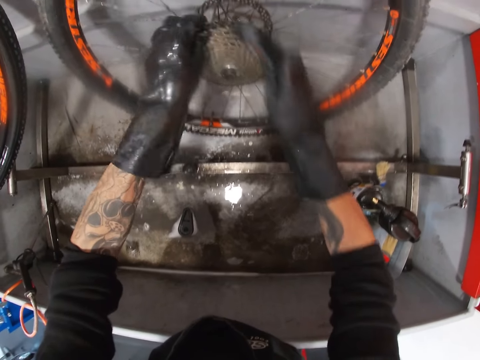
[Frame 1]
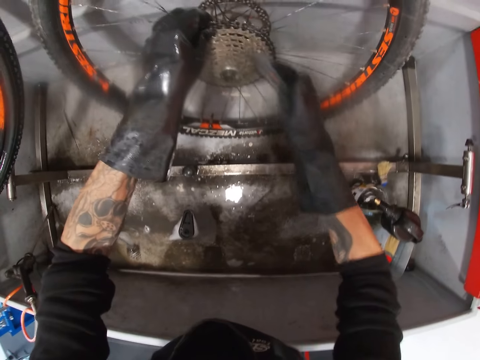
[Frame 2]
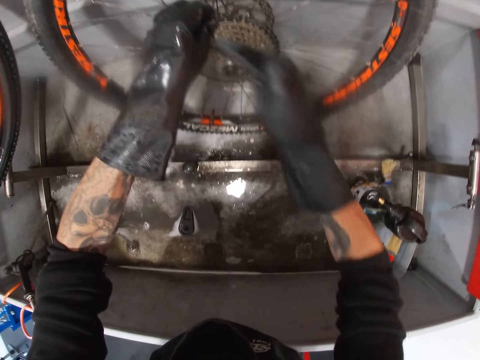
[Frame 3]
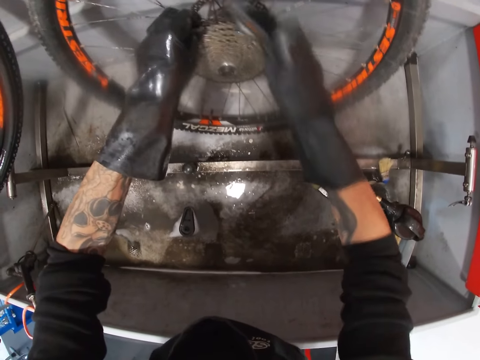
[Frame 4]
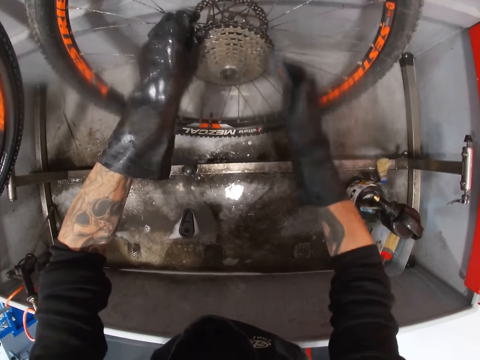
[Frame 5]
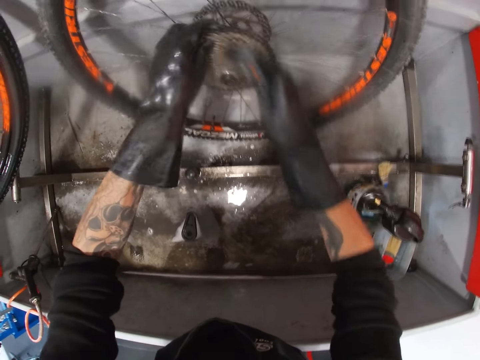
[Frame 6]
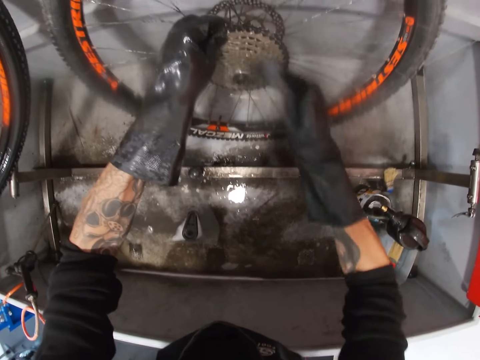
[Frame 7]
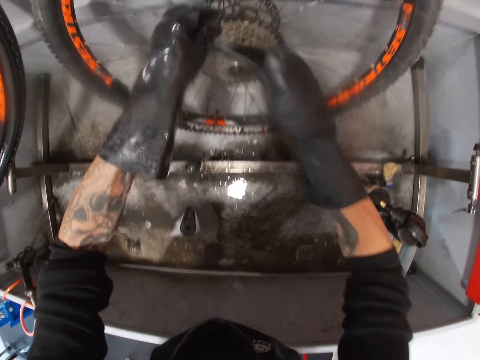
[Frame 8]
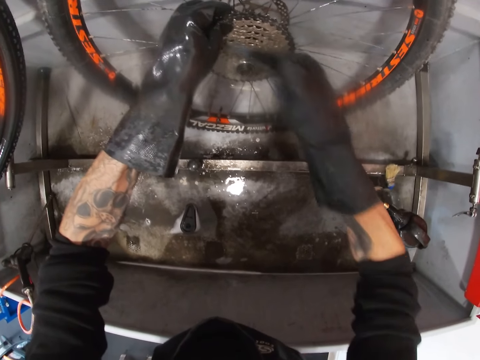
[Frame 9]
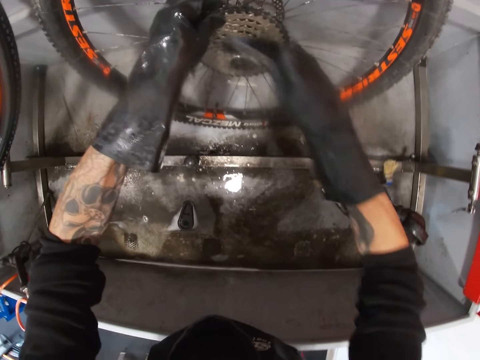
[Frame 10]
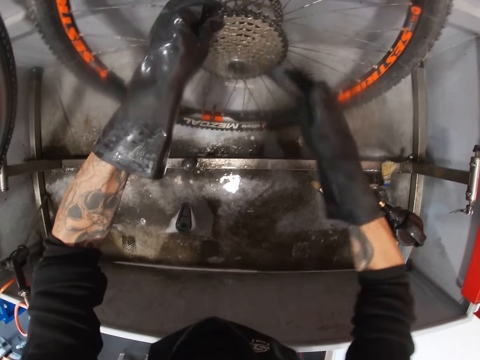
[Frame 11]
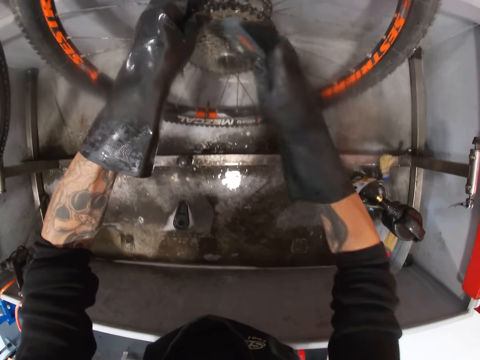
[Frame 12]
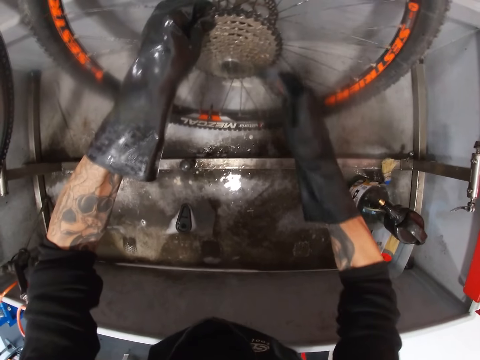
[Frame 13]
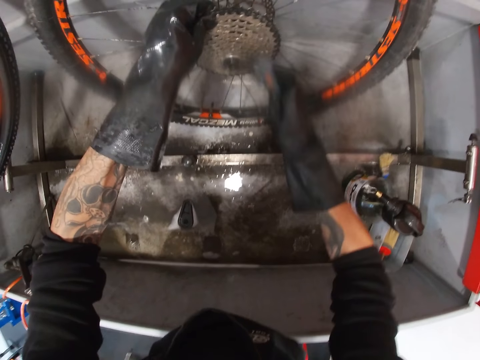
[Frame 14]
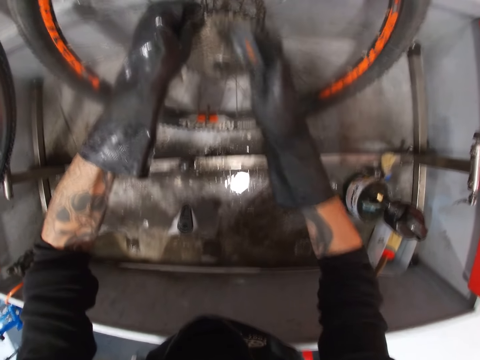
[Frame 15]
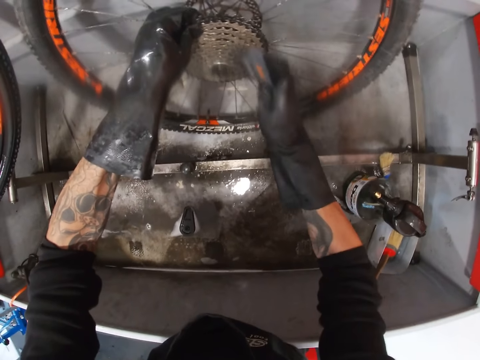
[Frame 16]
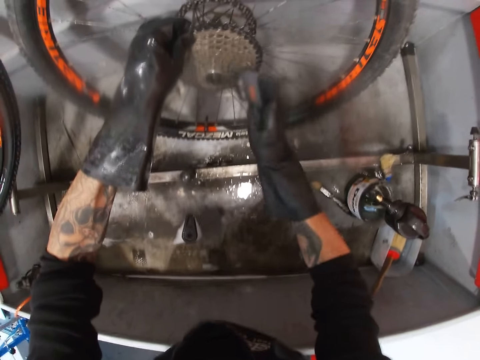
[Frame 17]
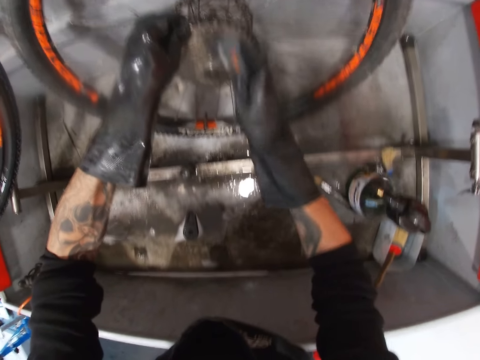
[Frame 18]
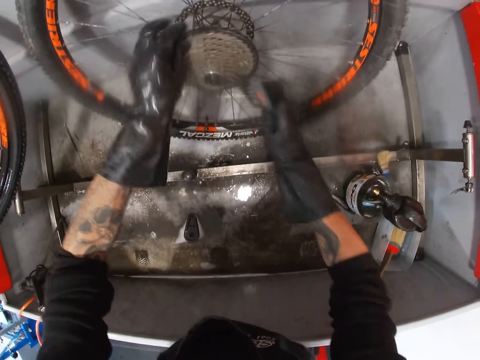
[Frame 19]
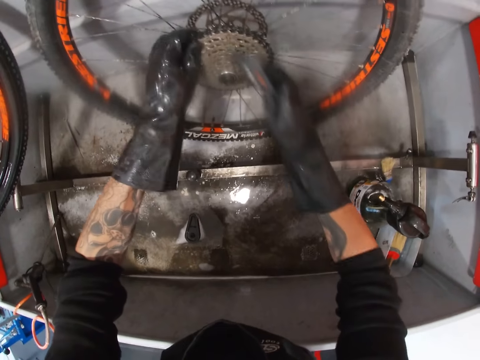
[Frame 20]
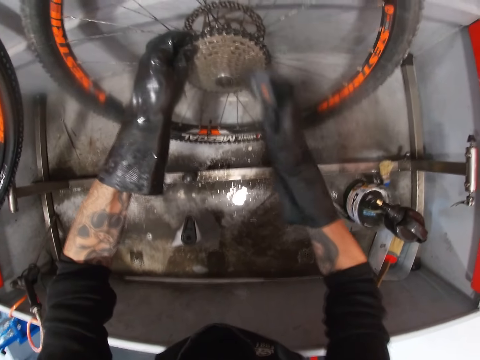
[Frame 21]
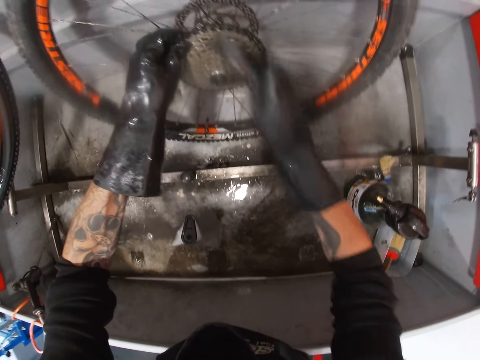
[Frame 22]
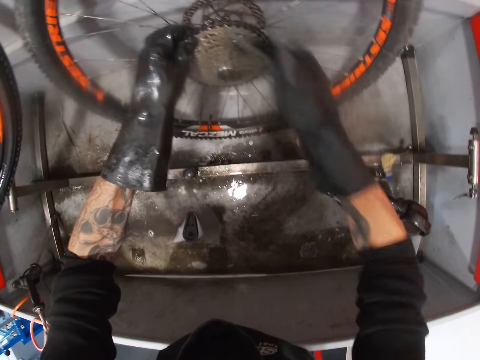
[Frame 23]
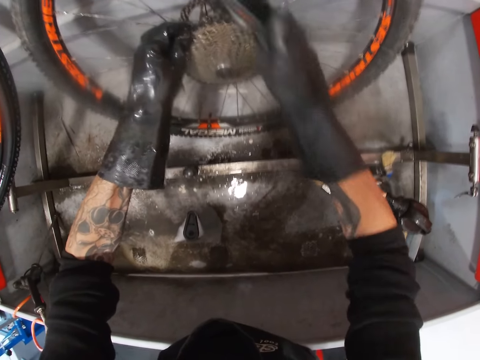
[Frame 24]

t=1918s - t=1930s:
The camera wearer rotates the chain wheel and scrubs the chain wheel. They rotate the chain wheel and scrub the chain wheel.

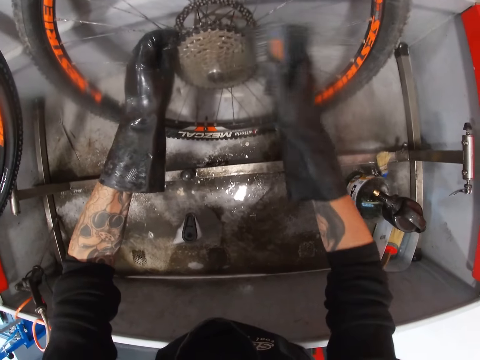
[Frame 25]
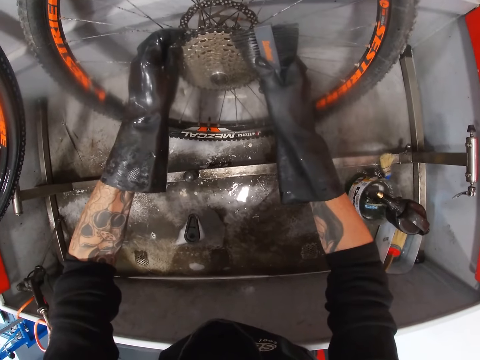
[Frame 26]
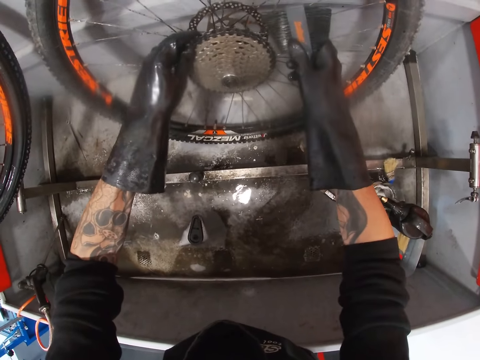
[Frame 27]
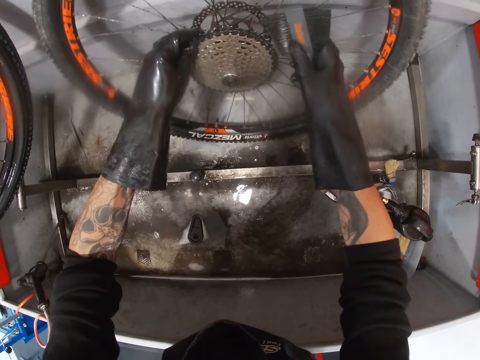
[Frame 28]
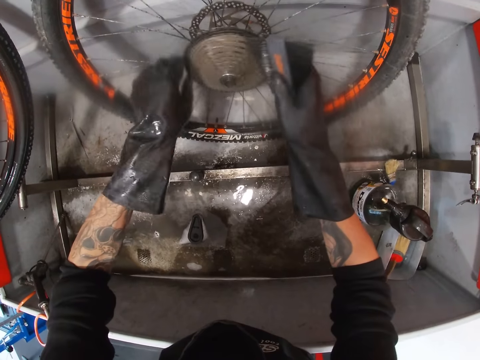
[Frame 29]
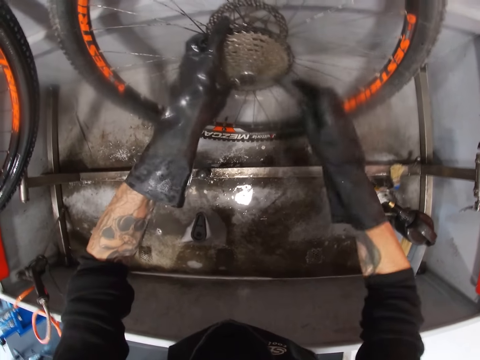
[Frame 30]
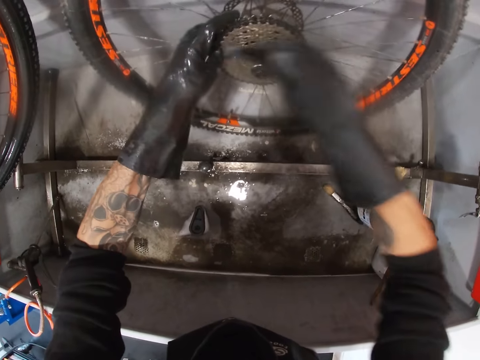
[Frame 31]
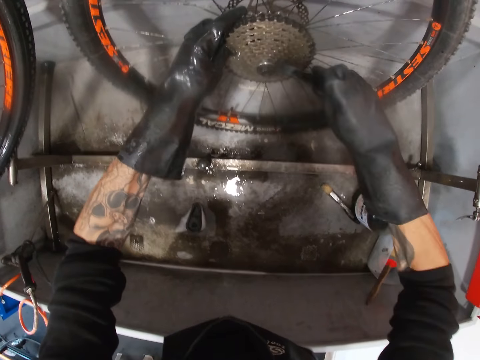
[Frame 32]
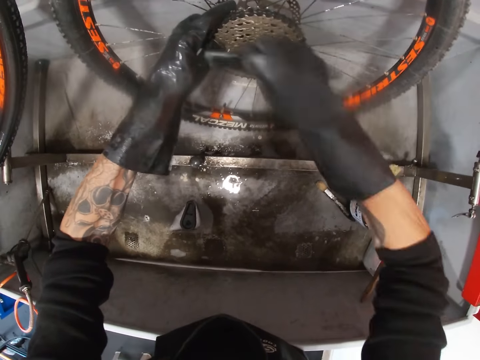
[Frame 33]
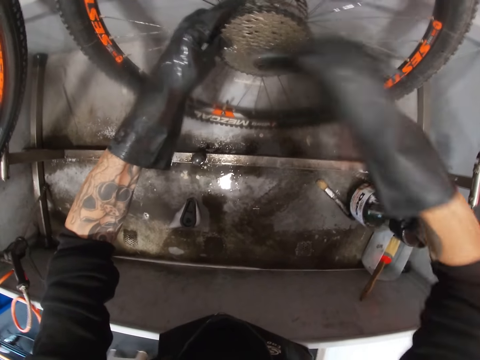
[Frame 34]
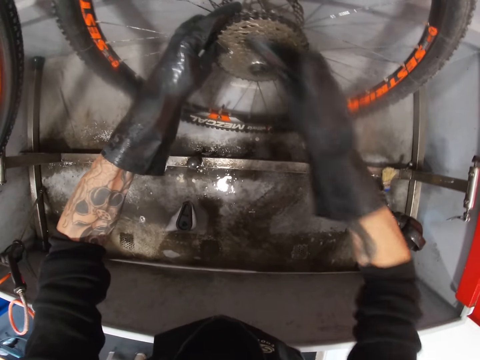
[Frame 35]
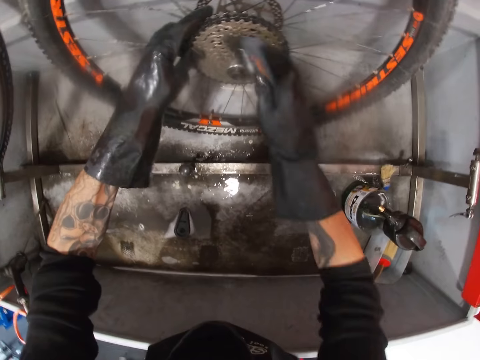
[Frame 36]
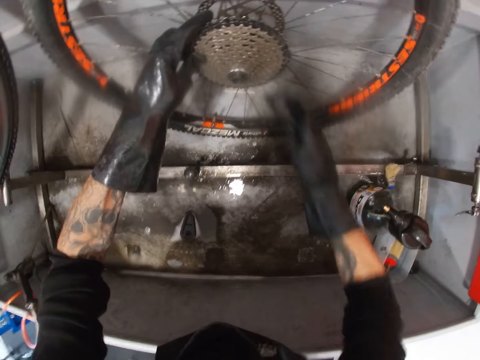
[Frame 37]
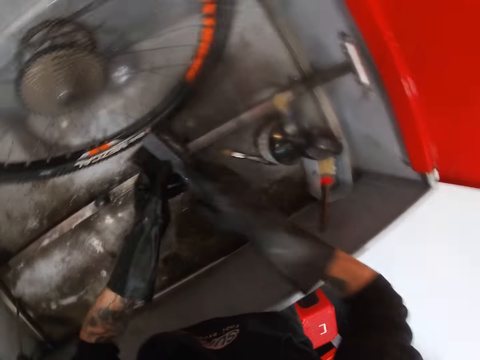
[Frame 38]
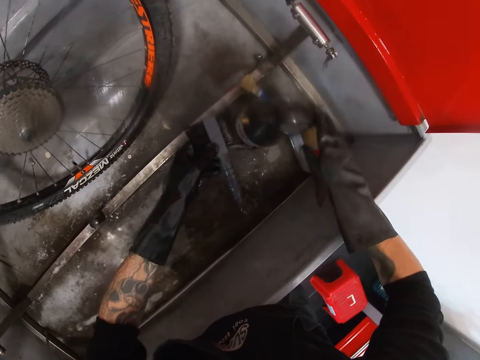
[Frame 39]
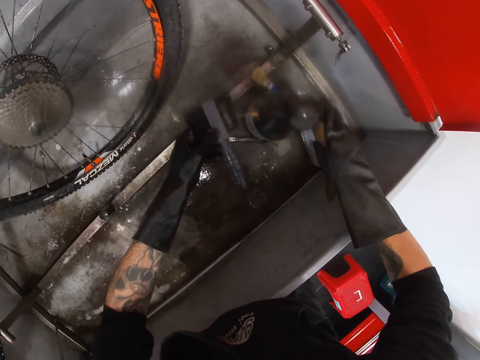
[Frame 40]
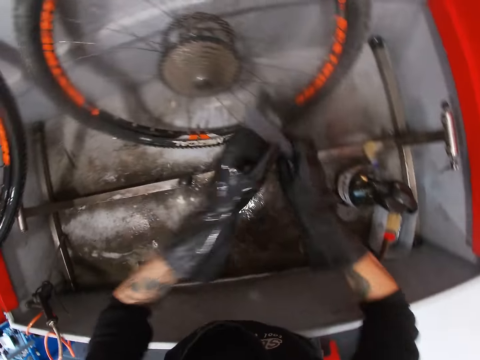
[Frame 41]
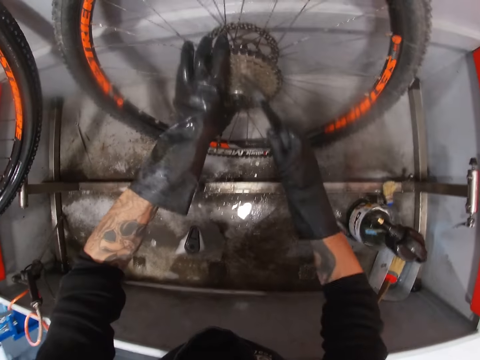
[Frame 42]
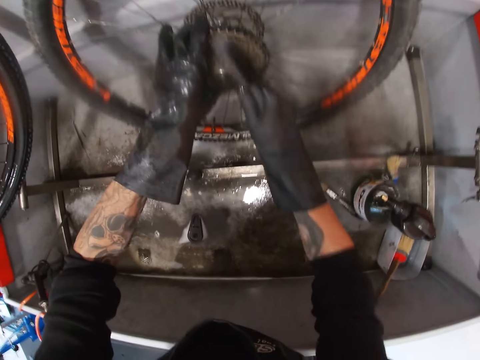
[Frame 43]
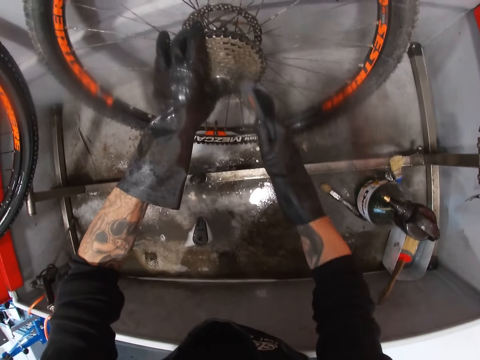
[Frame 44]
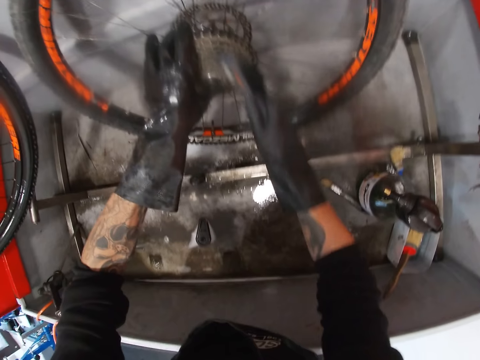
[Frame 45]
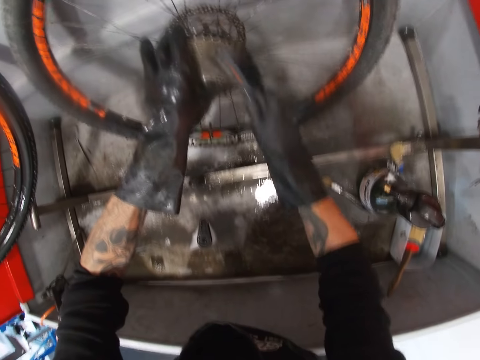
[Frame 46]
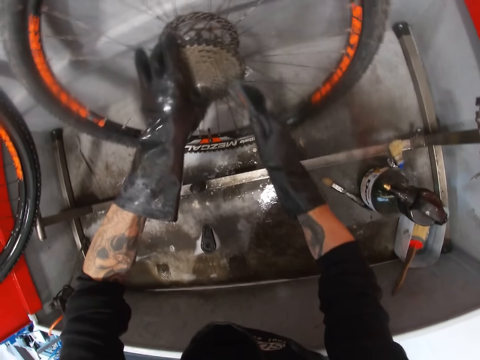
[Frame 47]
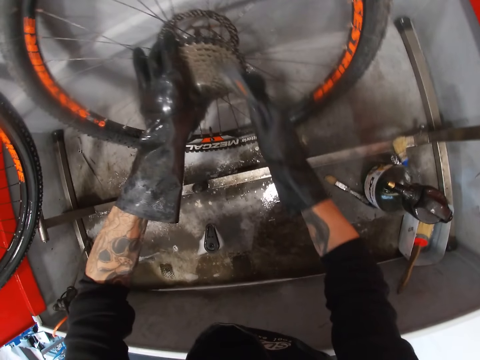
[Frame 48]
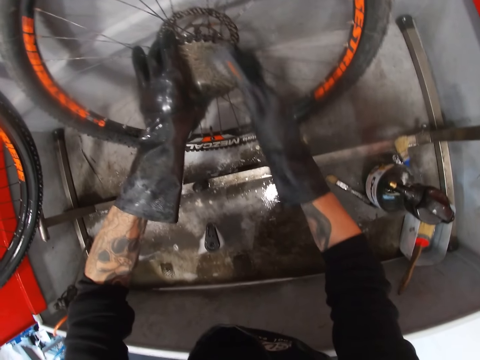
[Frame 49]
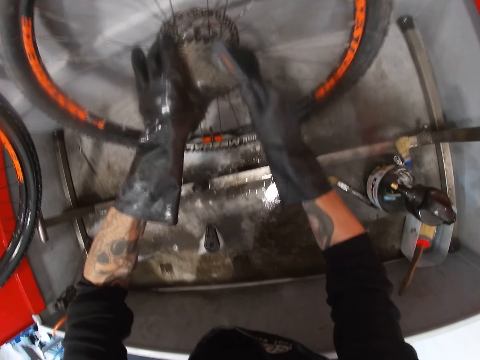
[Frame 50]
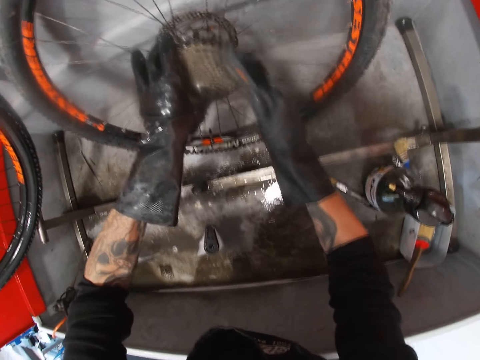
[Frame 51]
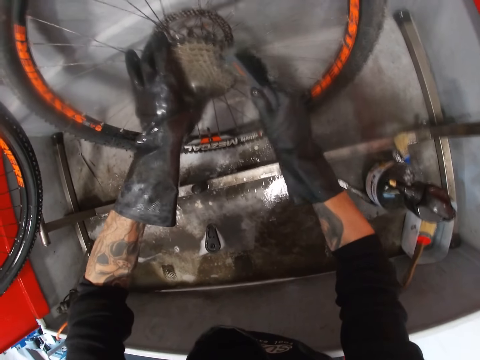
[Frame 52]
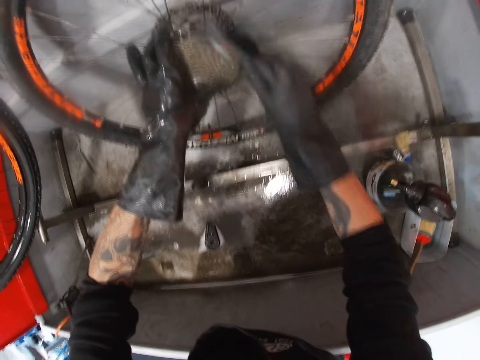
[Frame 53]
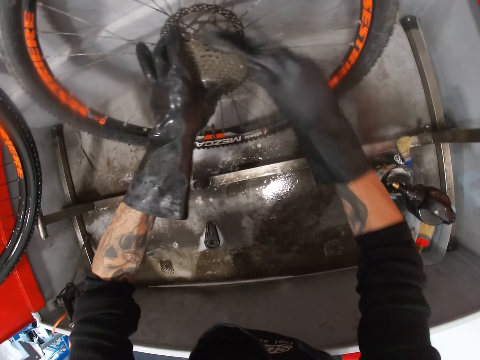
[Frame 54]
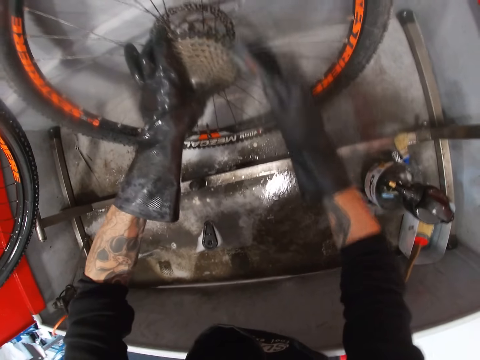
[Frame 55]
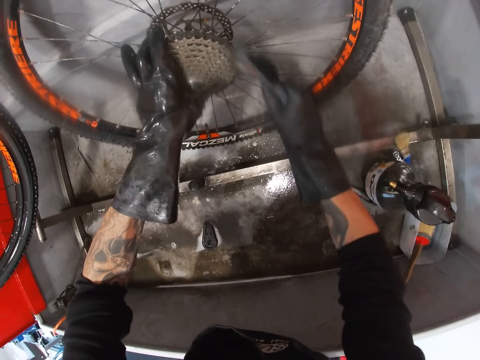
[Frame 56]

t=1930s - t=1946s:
The camera wearer adjusts the chain wheel. He rotates the chain wheel. He washes the cogset or chain wheel with the brush in his right hand. He passes the brush from his right hand to his left hand. He holds the chain brush. He sprays soap on the brush in his left hand with the liquid soap in his right hand. He passes the brush from his left hand to his right hand and washes the cogset with the brush in his right hand.
